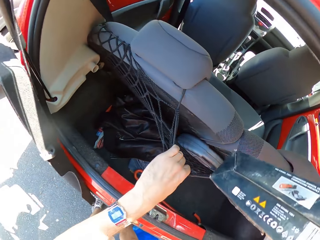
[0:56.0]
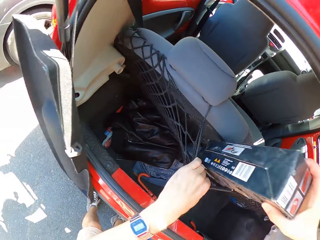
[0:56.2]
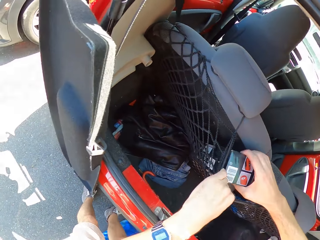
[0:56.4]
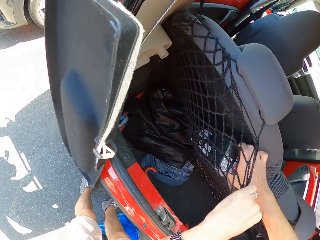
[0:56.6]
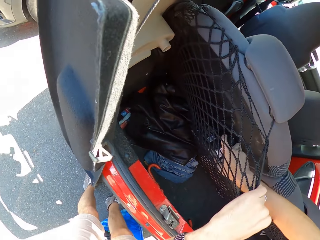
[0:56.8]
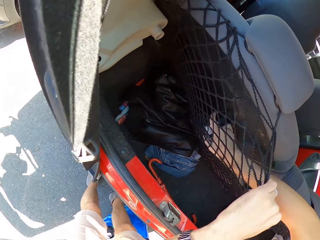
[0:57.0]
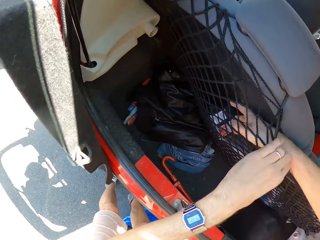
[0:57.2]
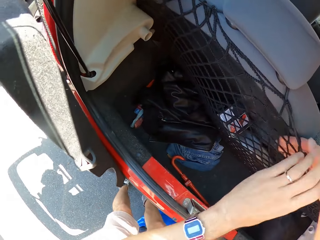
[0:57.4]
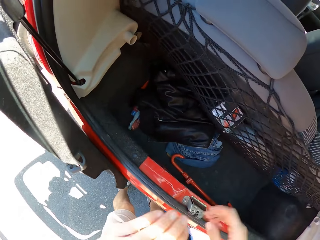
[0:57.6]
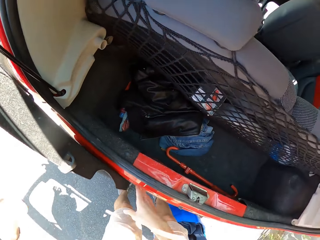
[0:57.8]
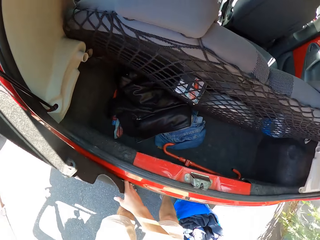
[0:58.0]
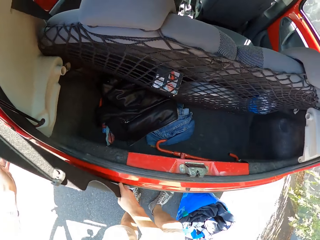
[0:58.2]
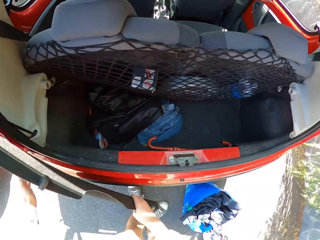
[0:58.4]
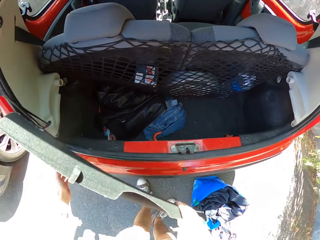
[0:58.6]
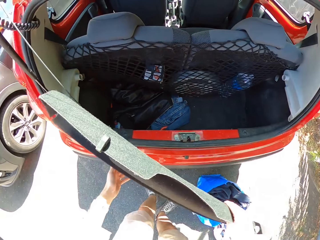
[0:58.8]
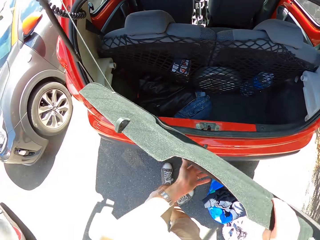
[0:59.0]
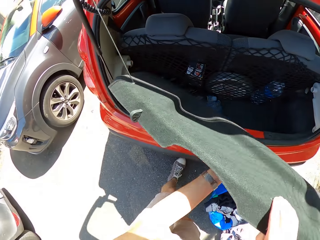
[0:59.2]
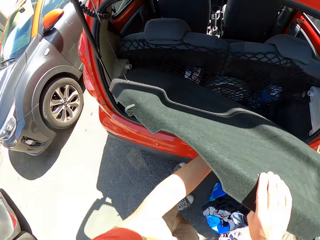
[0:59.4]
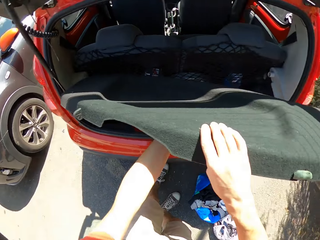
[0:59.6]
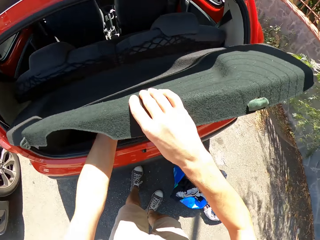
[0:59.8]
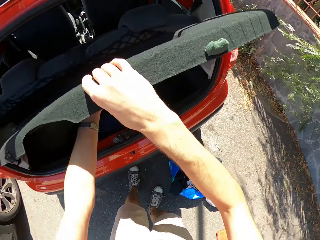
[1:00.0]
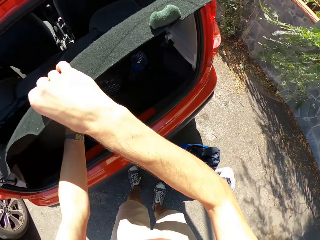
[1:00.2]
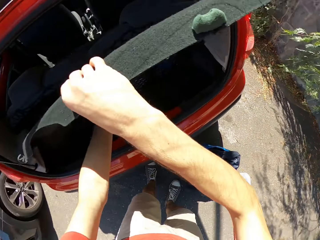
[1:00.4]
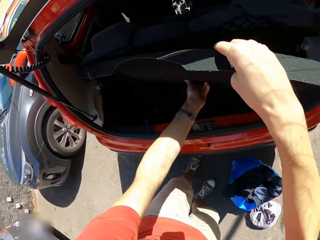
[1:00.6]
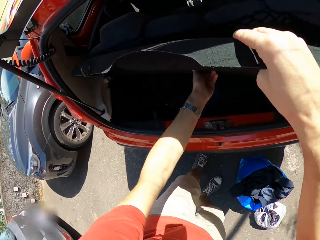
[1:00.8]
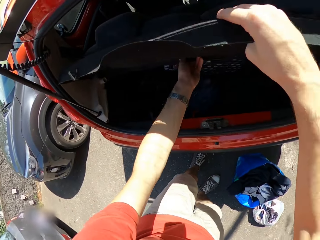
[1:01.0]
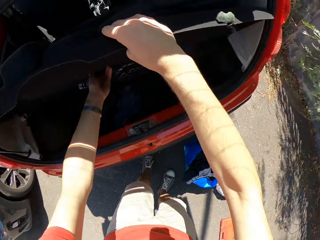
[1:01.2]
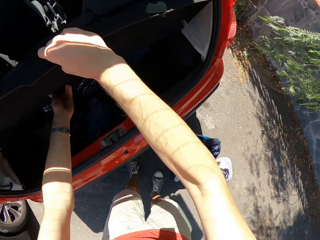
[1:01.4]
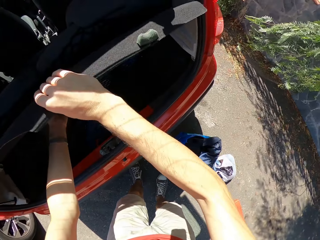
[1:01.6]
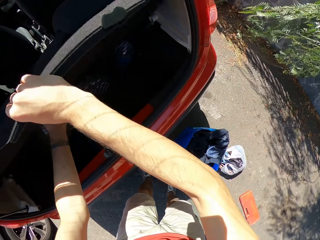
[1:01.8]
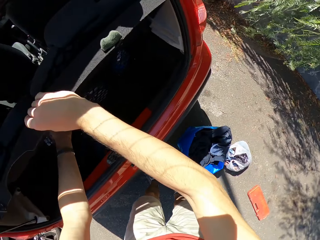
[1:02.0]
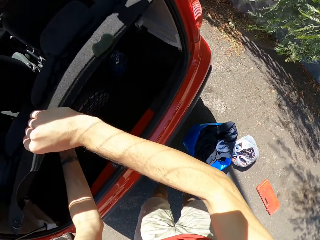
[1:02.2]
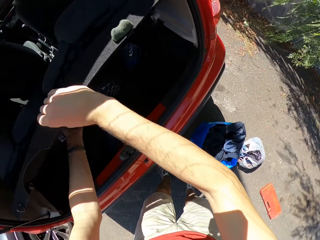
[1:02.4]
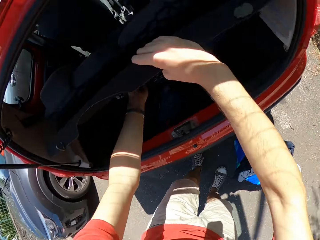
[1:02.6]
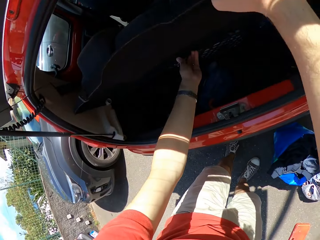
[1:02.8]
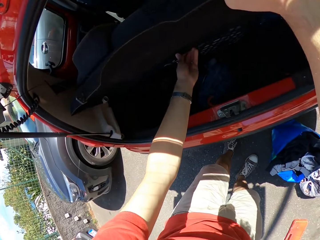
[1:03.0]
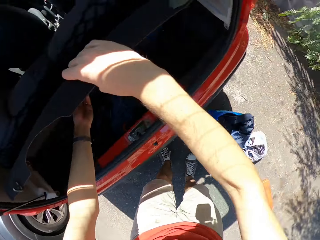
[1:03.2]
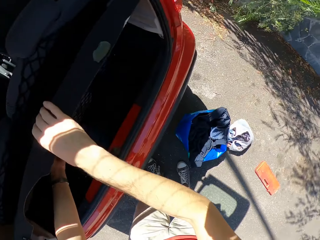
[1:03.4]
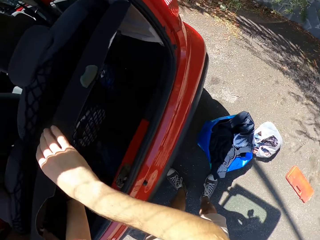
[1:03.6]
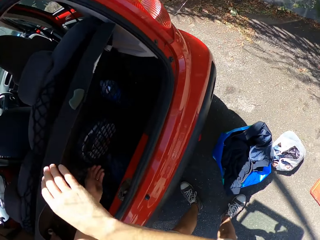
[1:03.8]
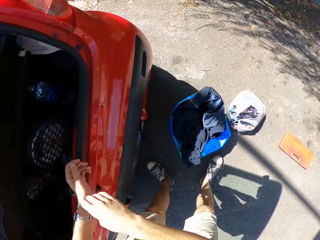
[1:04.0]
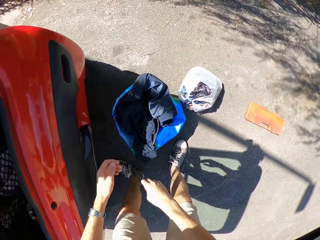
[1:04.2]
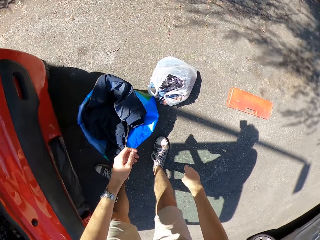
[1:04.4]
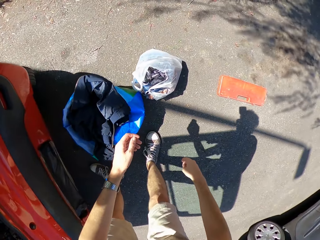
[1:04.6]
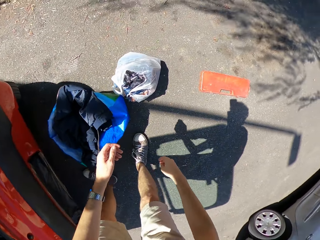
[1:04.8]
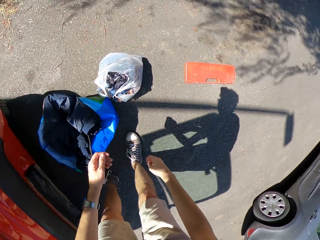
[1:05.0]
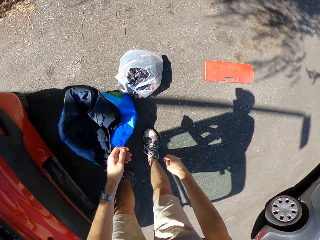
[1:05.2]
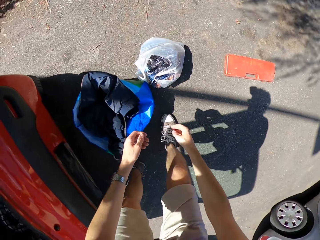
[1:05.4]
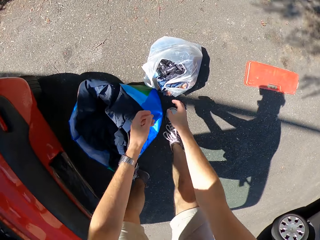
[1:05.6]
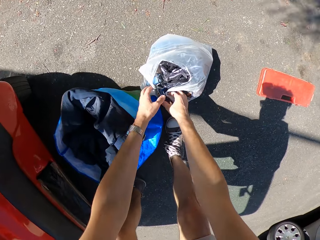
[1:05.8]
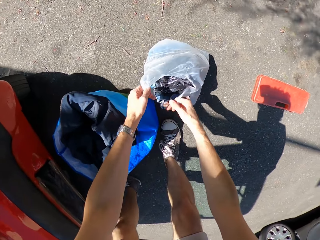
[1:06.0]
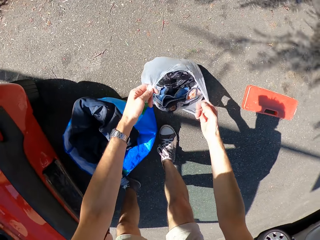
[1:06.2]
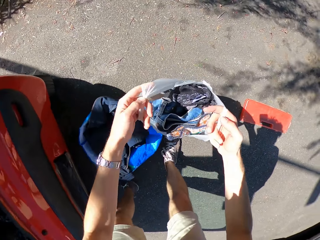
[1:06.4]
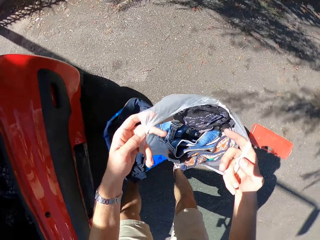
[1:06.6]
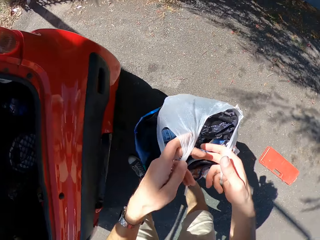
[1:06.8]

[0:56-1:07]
The camera wearer places the pack into the storage net. They place the boot cover in the boot. They adjust the cover board. They place a nylon bag into the boot. They pick up a shopping bag.

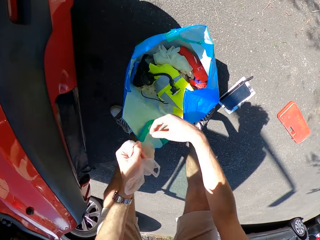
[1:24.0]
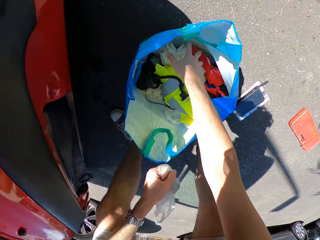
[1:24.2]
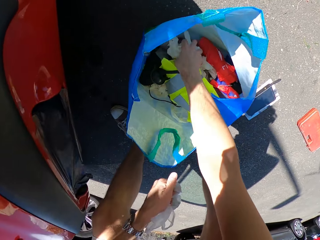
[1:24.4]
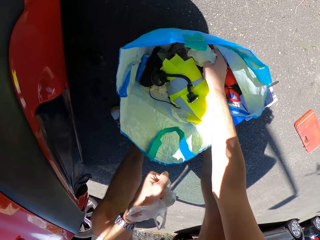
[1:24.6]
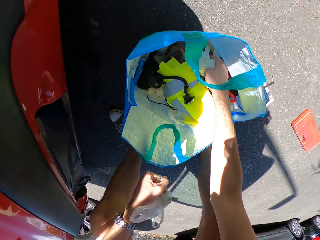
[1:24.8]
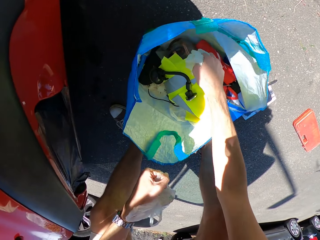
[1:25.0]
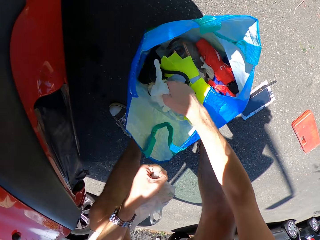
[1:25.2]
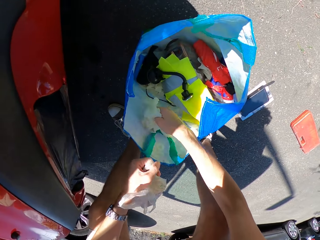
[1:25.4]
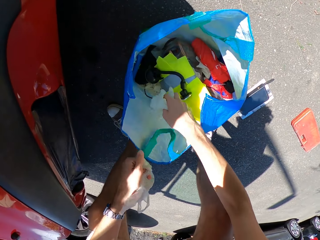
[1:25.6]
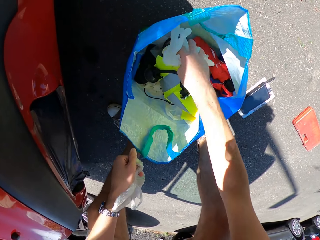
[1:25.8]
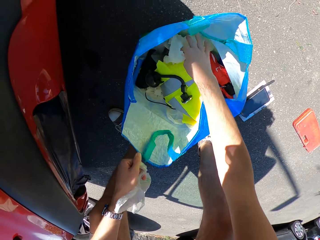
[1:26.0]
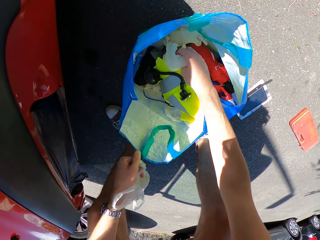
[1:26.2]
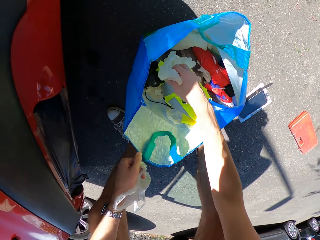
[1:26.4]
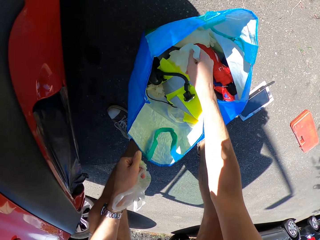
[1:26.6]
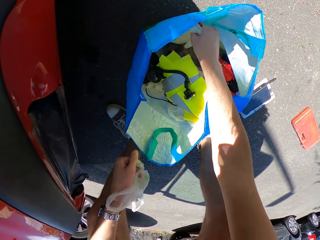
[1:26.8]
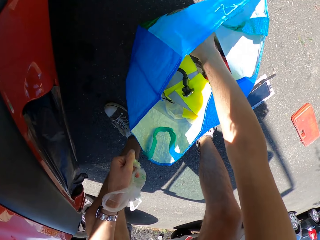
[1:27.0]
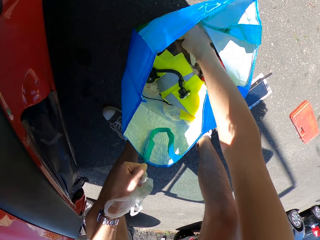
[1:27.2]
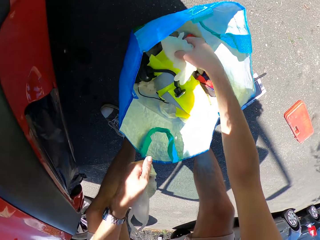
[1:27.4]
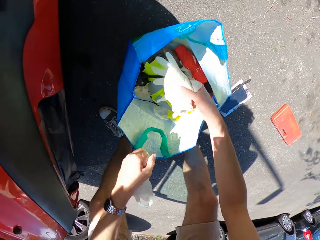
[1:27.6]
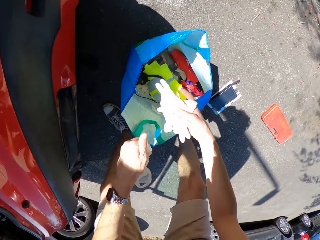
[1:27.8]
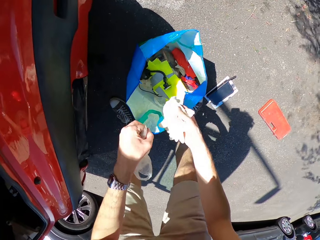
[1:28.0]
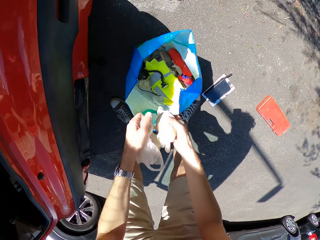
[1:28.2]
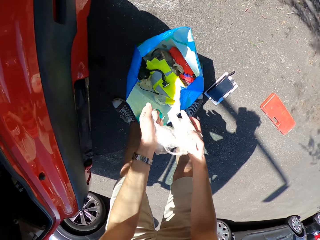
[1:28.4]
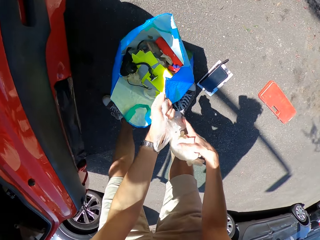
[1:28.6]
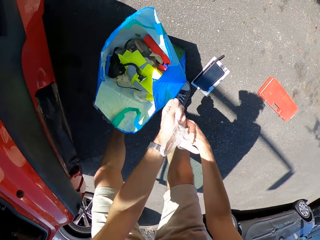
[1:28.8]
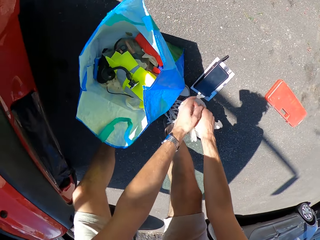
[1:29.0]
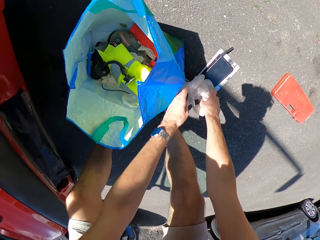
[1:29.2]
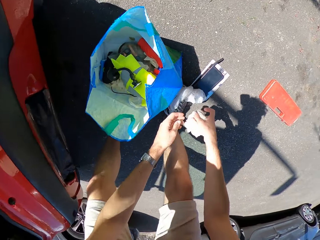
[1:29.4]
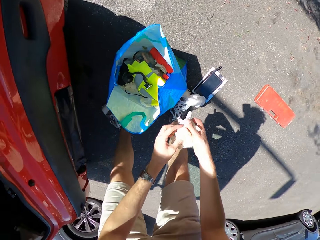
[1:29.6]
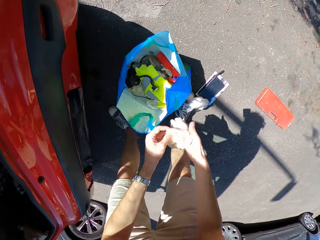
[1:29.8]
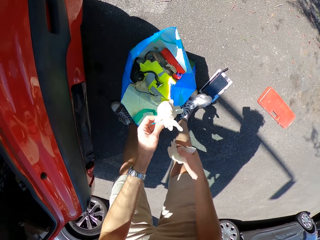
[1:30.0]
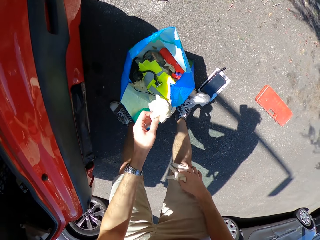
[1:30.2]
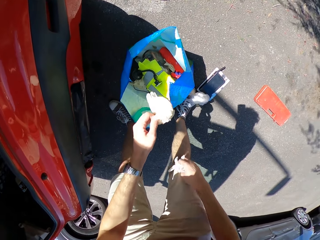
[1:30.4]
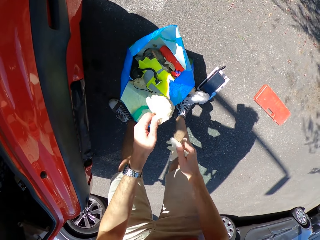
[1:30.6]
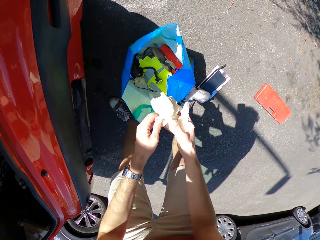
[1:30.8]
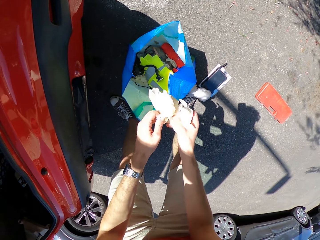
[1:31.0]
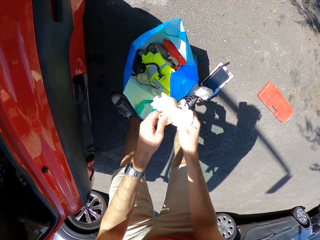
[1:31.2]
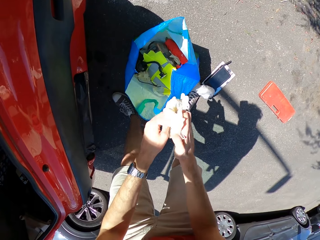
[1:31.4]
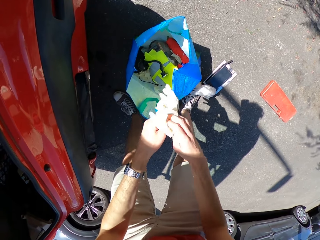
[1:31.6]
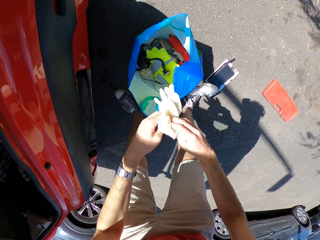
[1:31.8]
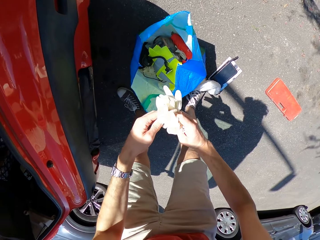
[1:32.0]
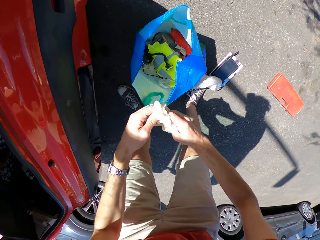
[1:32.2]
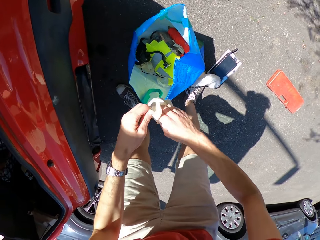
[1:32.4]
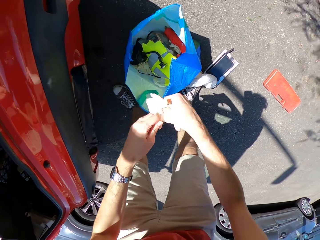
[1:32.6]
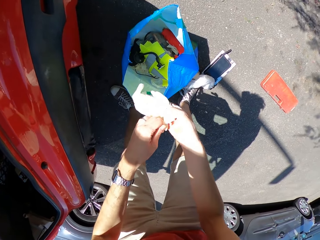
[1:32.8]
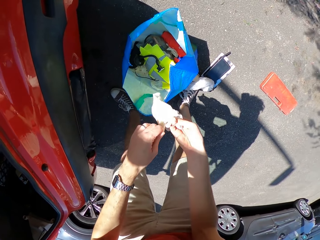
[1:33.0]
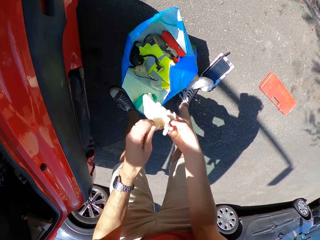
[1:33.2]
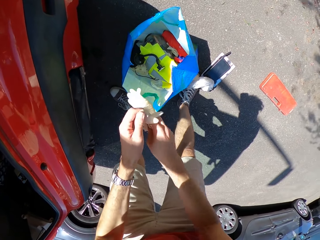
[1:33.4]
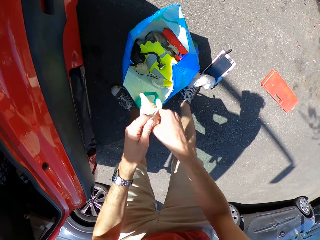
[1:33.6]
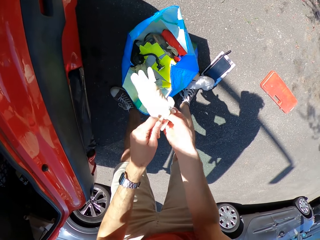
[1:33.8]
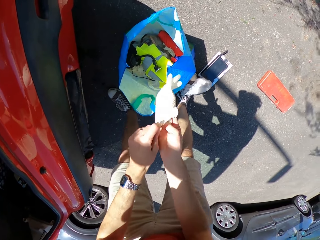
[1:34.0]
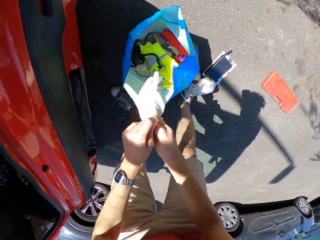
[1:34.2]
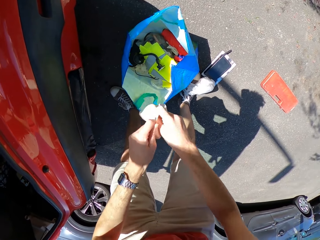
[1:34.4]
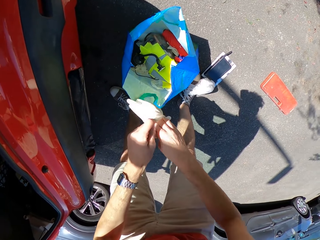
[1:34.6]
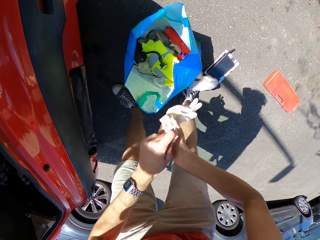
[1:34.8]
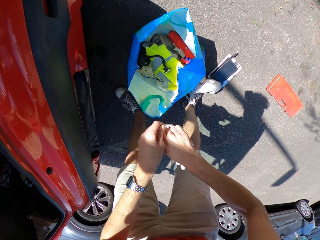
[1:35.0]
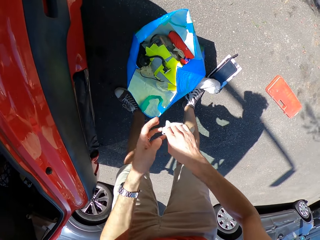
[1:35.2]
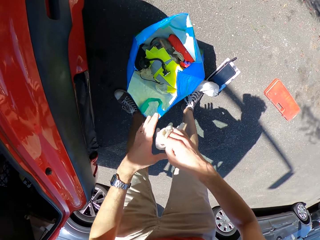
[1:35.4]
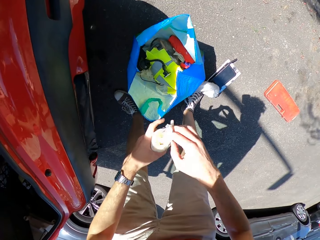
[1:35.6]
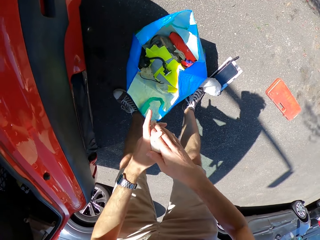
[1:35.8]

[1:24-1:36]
The camera wearer folds a shopping bag. They pick up gloves. They search for the gloves. They pick up the gloves again. They place the shopping bag on the ground. They hold the gloves with both hands. They insert one glove in the other.
